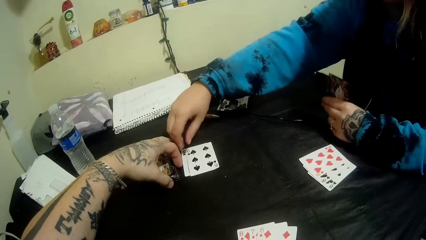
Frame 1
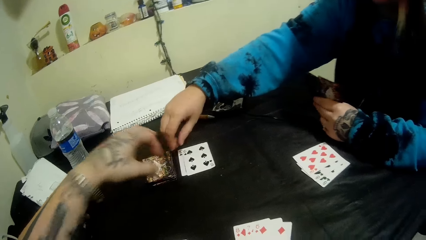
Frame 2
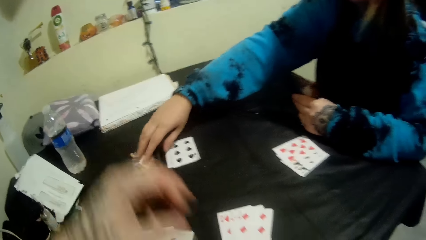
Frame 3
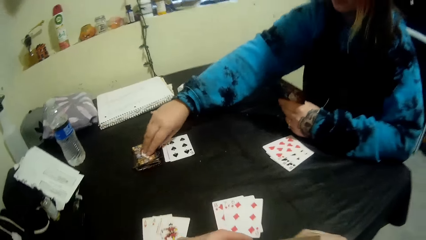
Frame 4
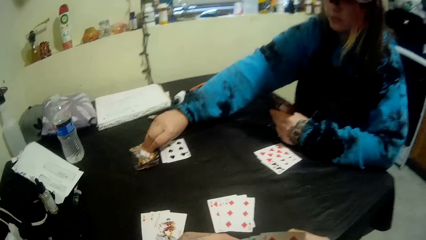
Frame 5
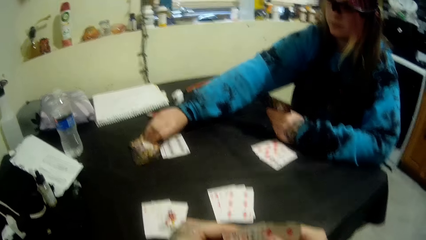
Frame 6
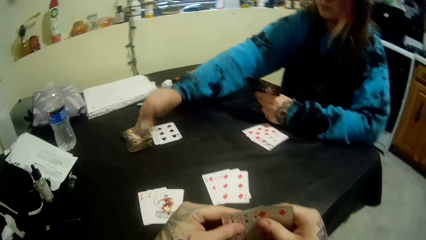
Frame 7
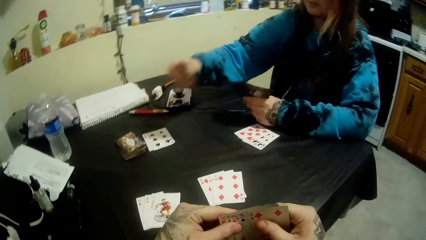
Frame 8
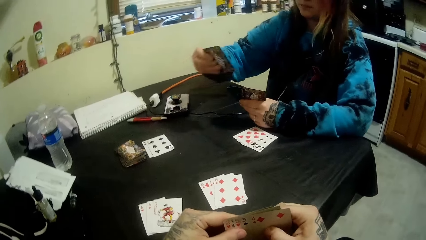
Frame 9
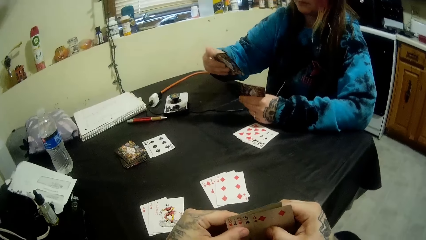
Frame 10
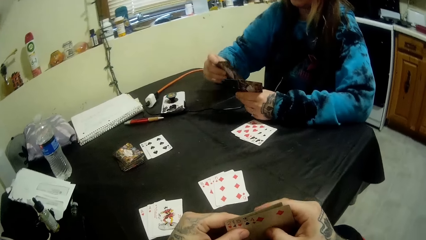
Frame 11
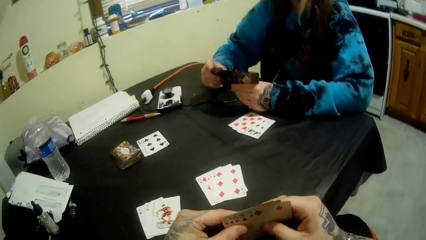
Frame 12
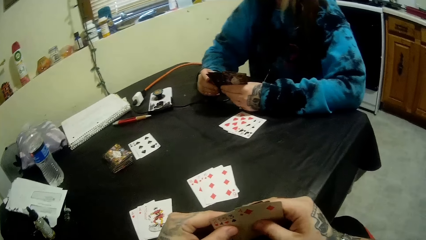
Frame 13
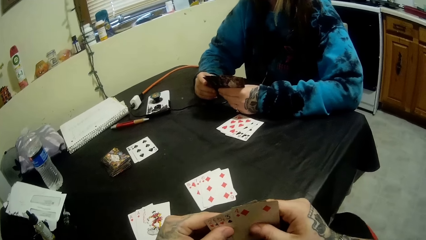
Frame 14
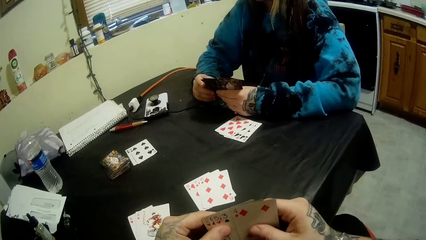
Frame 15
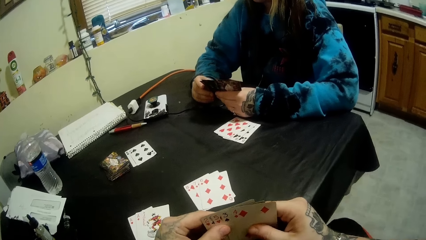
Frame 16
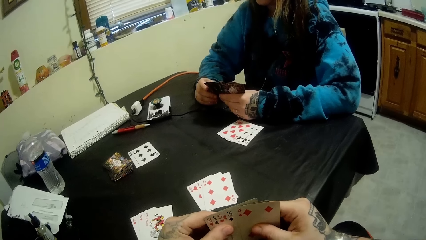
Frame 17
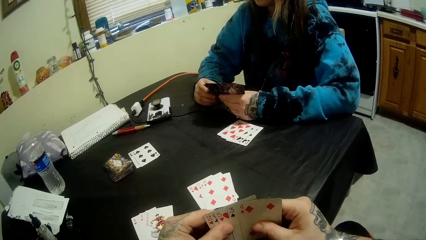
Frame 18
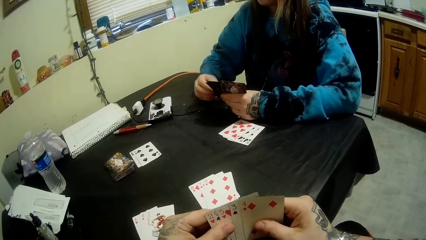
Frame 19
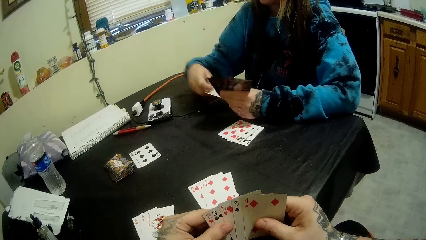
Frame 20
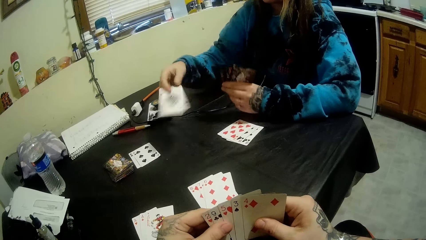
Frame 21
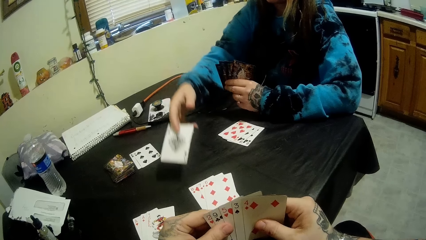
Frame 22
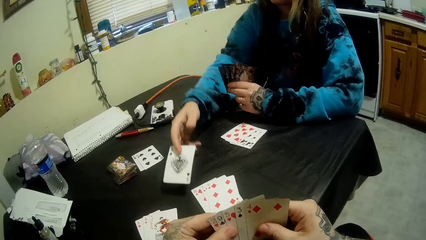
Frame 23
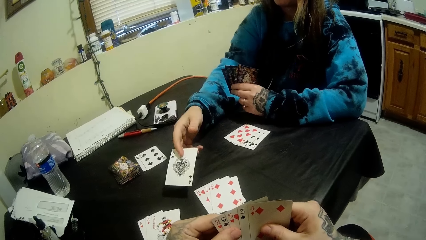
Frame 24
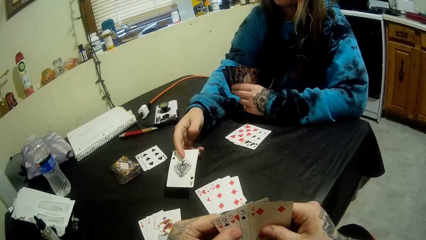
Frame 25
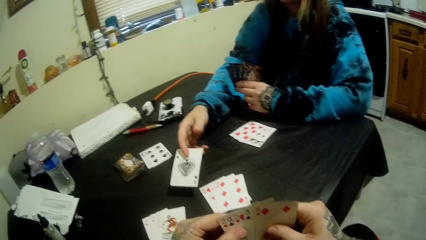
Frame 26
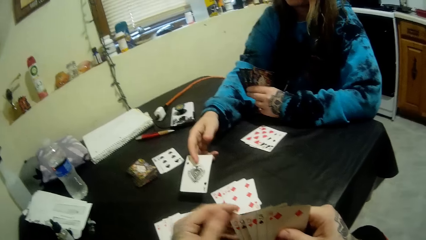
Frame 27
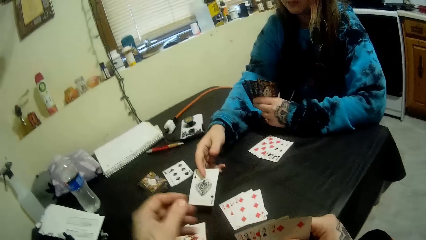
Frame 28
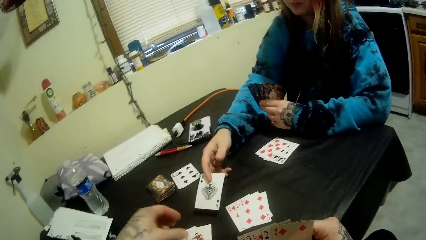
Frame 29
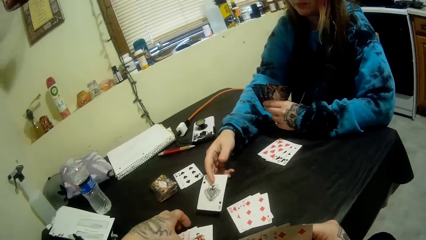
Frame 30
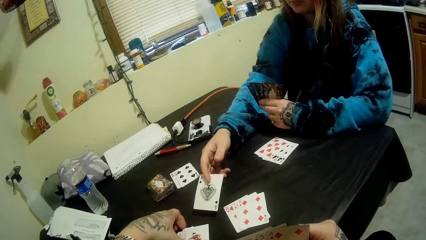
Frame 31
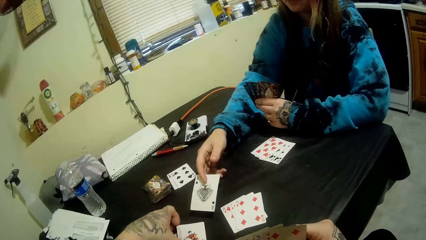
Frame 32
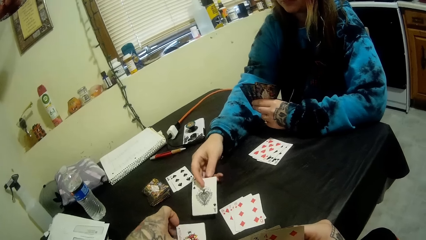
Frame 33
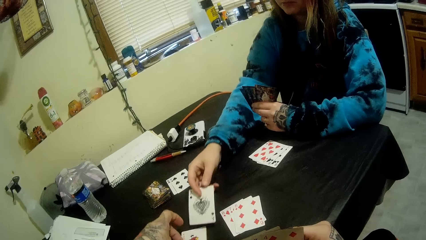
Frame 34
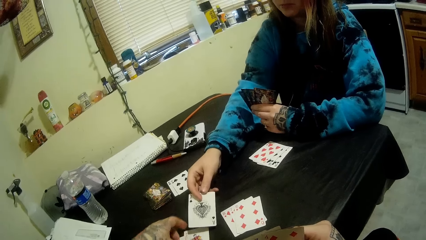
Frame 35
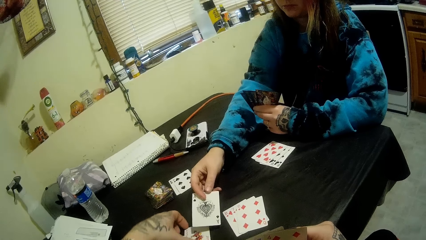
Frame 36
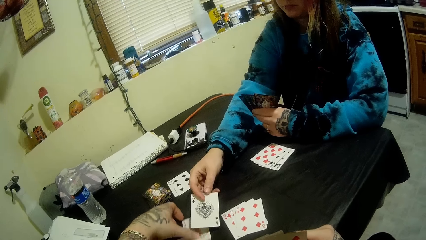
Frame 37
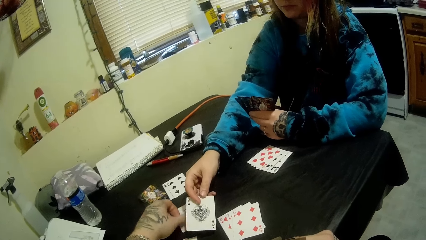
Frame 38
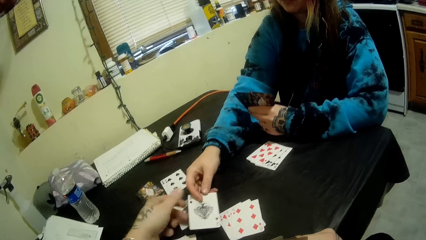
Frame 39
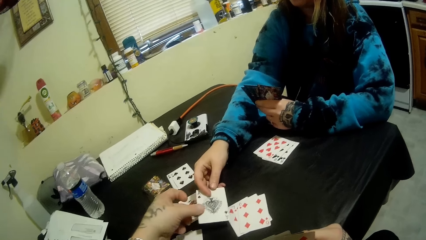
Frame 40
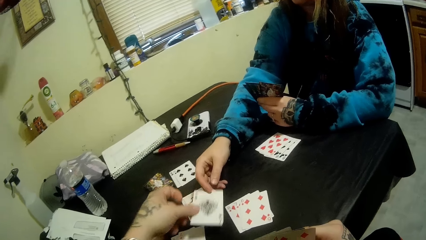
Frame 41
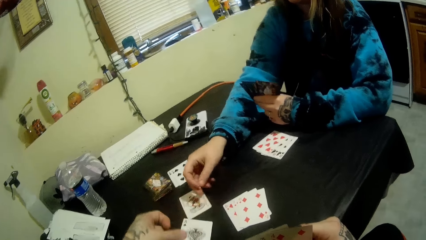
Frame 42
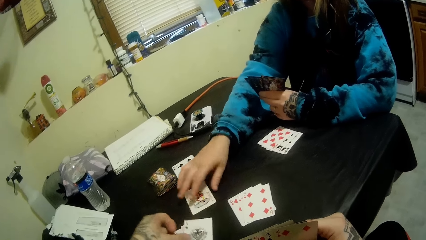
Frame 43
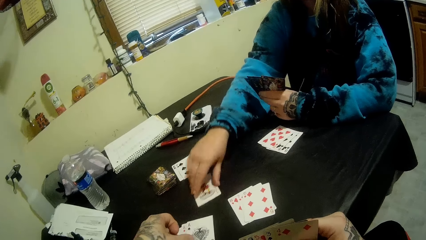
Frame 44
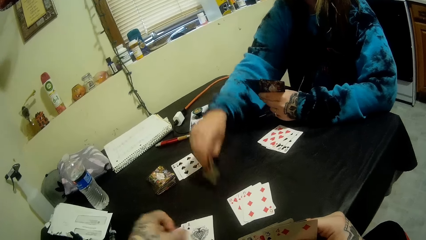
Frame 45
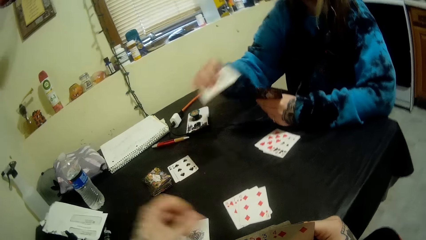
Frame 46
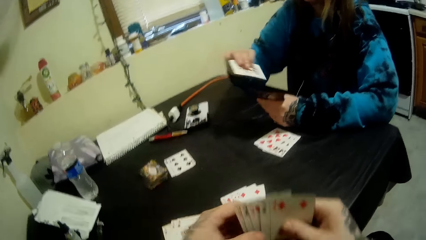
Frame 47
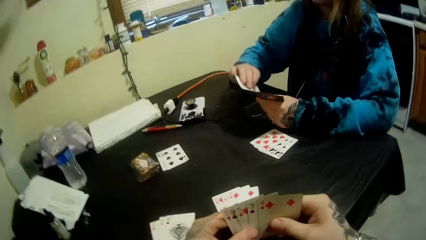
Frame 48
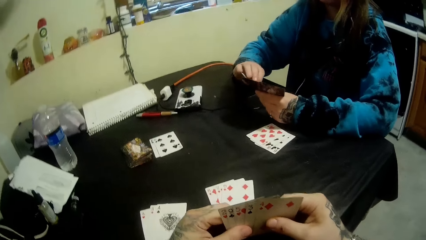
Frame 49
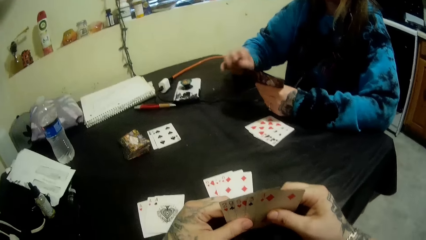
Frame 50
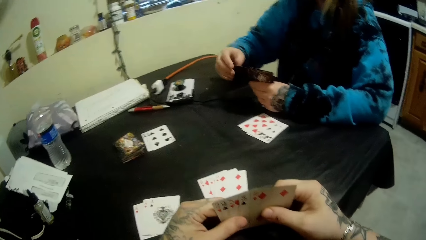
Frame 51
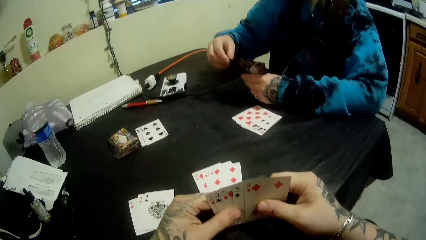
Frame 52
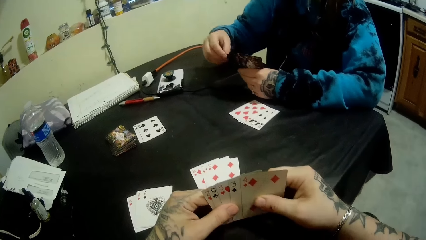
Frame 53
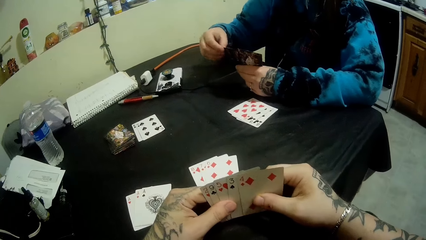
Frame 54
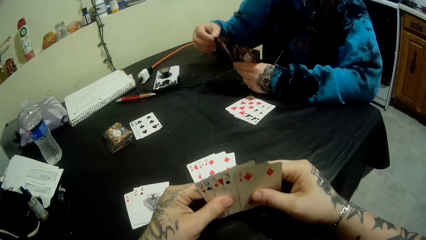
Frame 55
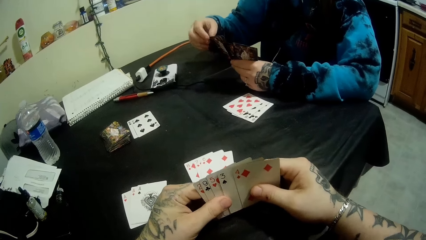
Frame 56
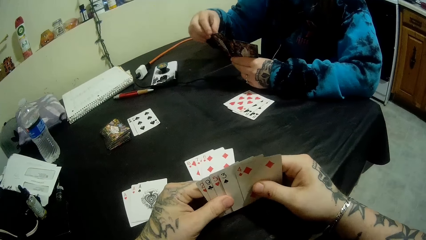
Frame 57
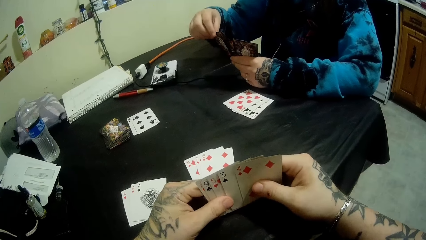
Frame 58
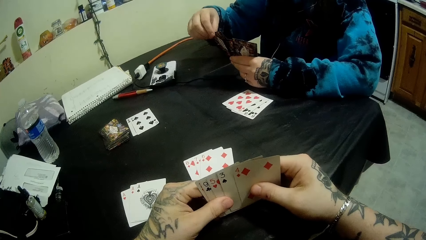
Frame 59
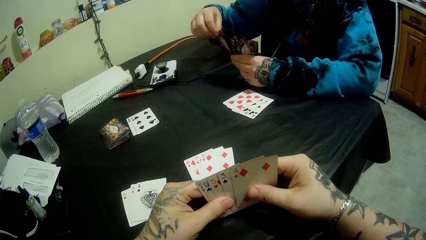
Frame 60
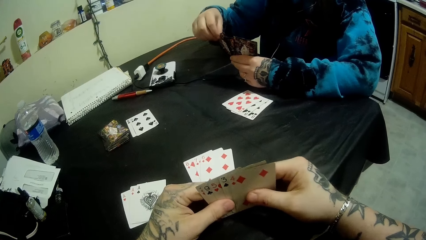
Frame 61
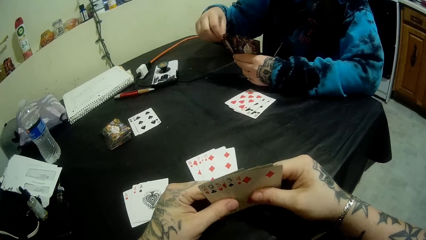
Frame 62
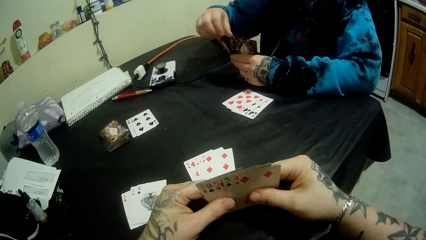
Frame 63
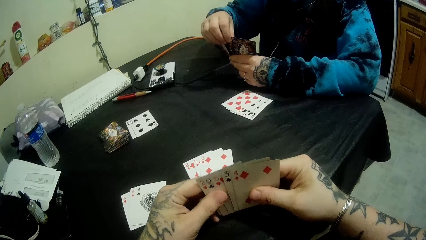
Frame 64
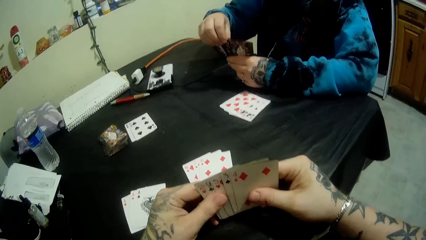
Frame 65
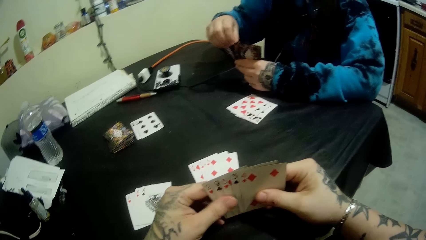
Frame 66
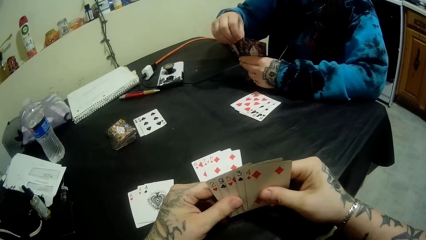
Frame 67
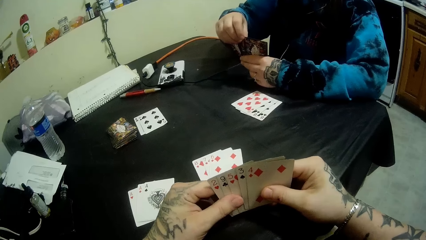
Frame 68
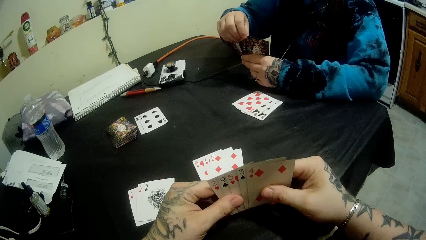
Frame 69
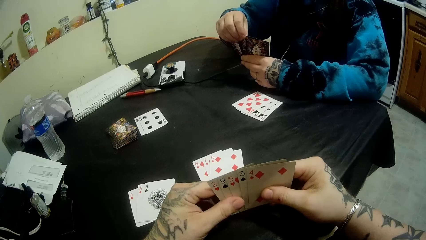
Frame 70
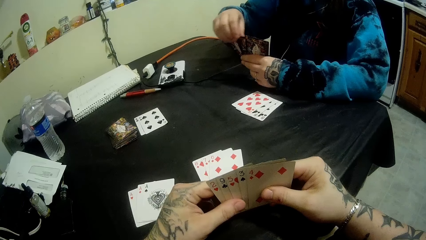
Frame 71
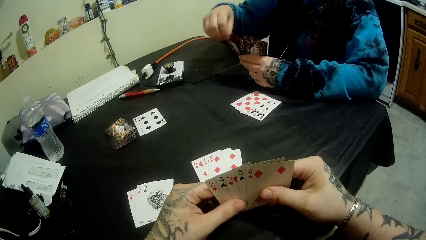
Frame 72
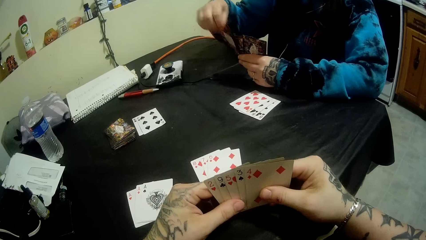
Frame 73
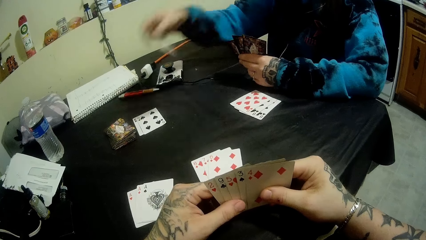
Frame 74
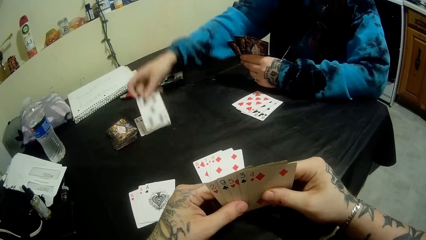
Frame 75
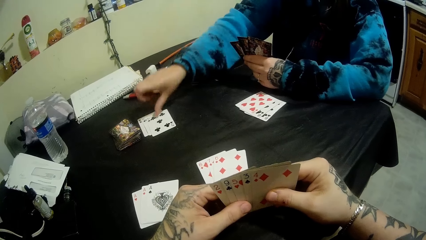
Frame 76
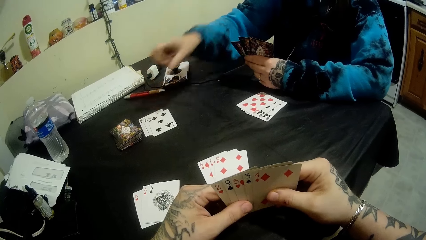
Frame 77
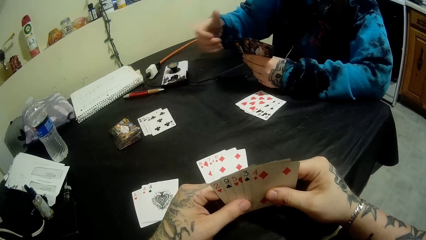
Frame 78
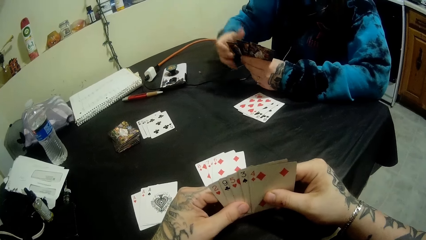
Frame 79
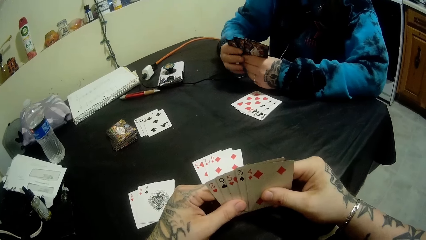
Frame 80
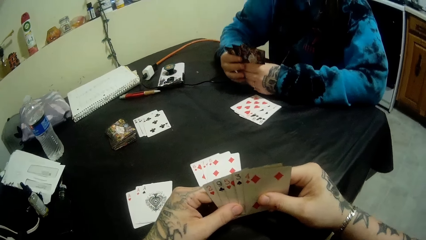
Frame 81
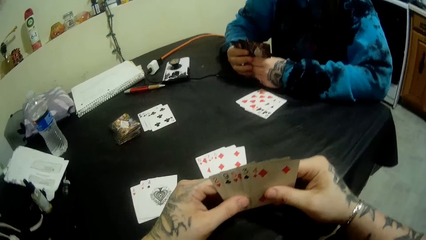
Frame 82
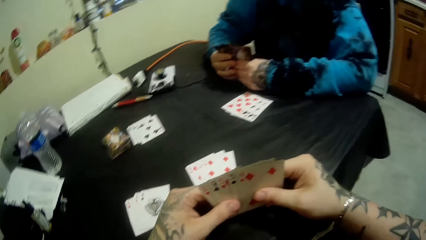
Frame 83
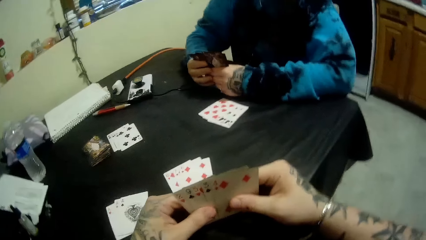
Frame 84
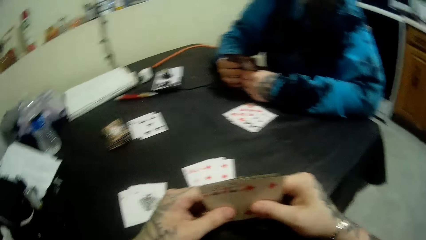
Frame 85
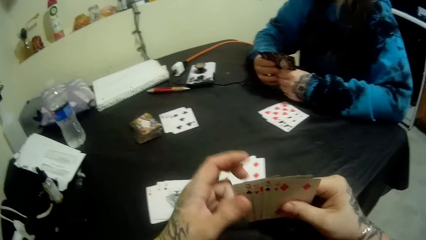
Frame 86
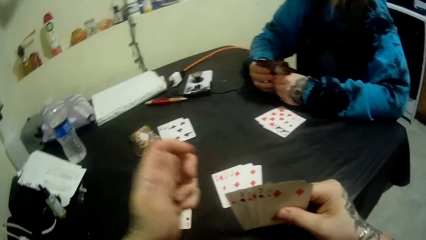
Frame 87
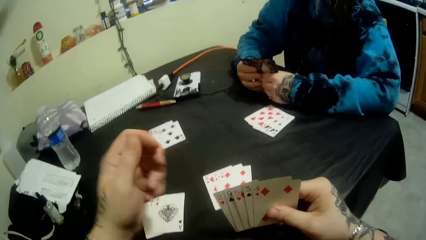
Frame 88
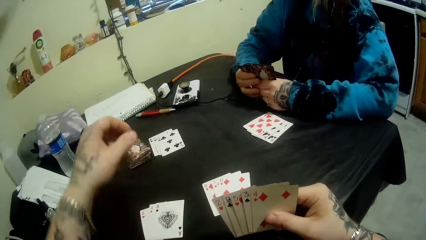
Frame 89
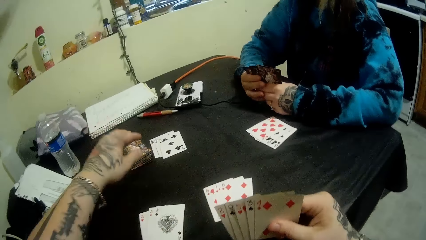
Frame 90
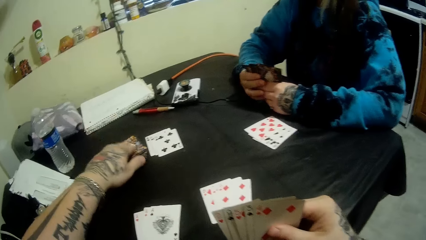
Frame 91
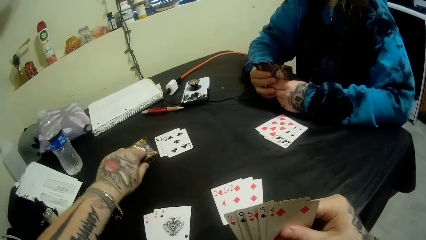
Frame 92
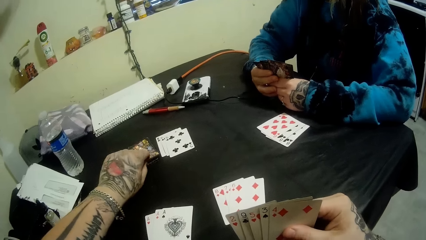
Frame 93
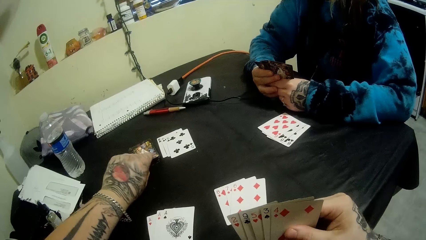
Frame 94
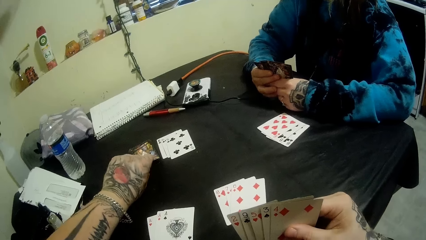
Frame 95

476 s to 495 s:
The camera wearer arranges the cards on the table. A lady picks a card from the table. The lady converses. The lady puts the card on the left hand. The camera wearer looks at the cards. The lady moves the hand. The lady passes a card to the camera wearer. The camera wearer moves the card on the table. They take the card from the lady. The lady picks a card from the table. The lady puts the card on the cards. The camera wearer looks at the cards. The lady arranges the cards. The lady picks the card. The lady puts the card on the table. The lady looks at the cards. The camera wearer picks a card from the table.
